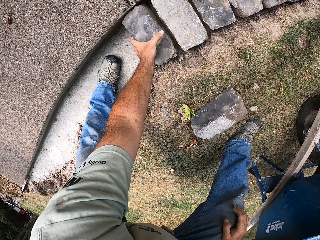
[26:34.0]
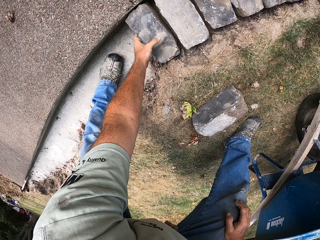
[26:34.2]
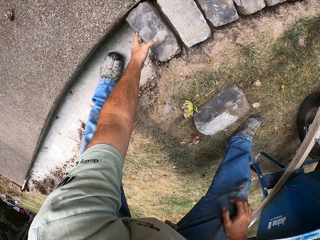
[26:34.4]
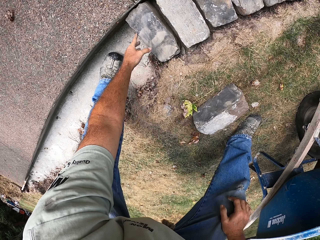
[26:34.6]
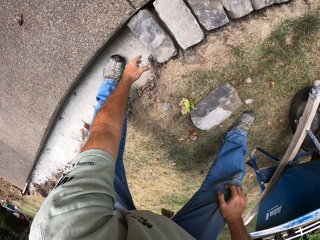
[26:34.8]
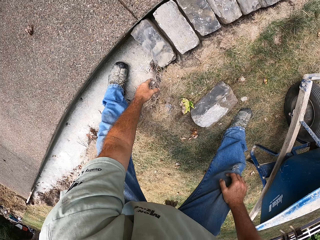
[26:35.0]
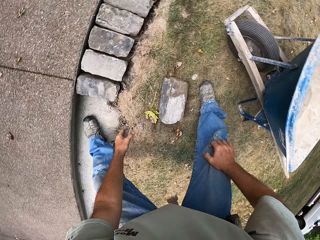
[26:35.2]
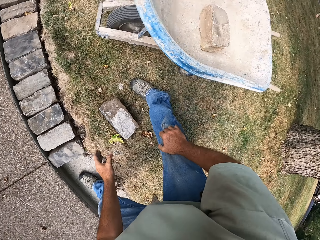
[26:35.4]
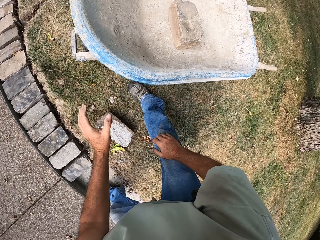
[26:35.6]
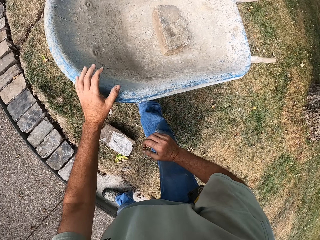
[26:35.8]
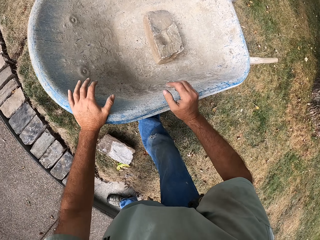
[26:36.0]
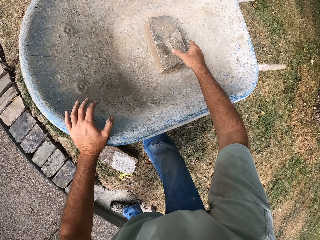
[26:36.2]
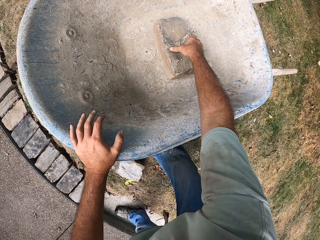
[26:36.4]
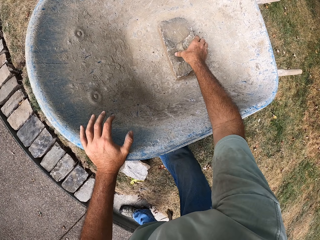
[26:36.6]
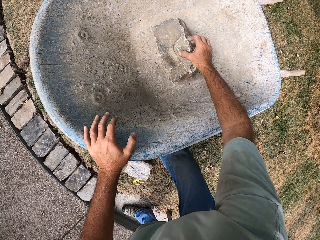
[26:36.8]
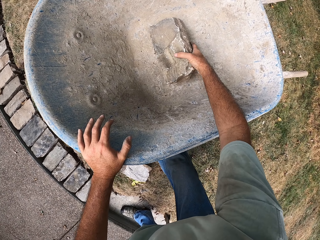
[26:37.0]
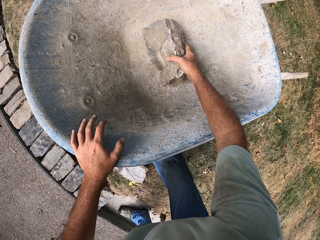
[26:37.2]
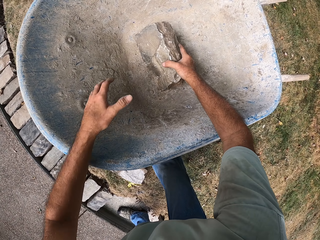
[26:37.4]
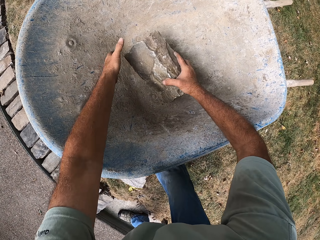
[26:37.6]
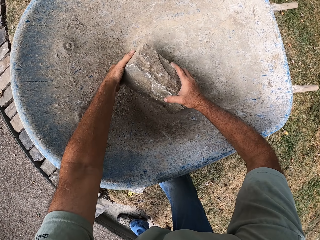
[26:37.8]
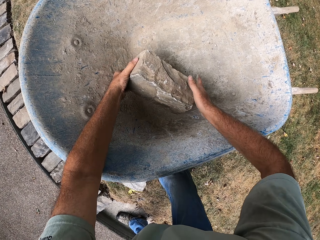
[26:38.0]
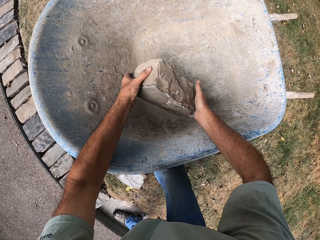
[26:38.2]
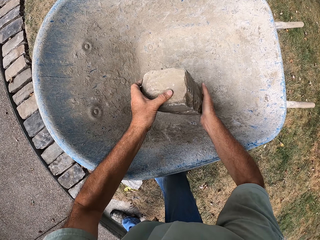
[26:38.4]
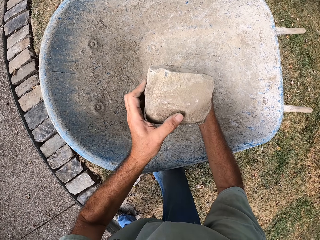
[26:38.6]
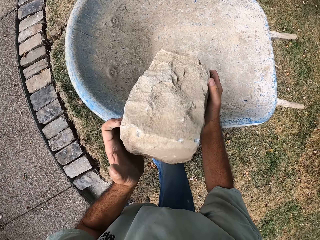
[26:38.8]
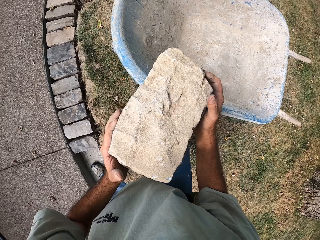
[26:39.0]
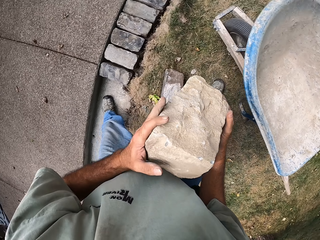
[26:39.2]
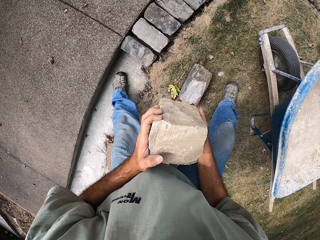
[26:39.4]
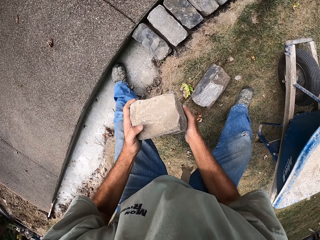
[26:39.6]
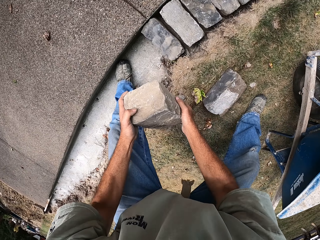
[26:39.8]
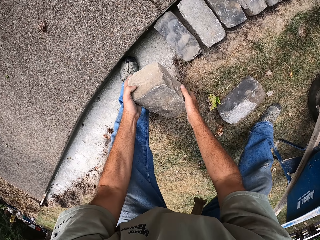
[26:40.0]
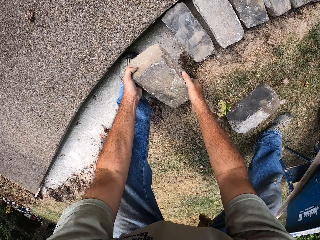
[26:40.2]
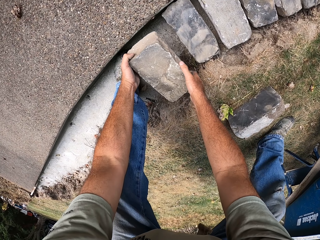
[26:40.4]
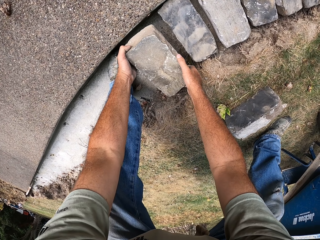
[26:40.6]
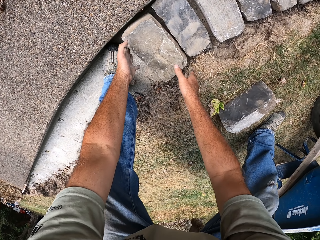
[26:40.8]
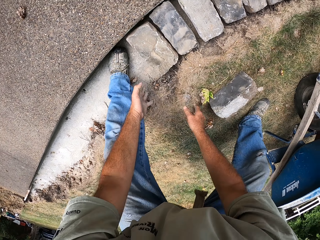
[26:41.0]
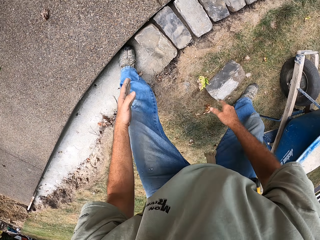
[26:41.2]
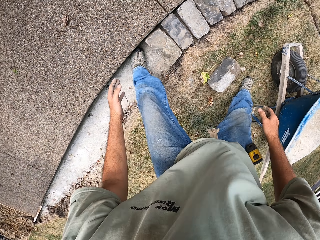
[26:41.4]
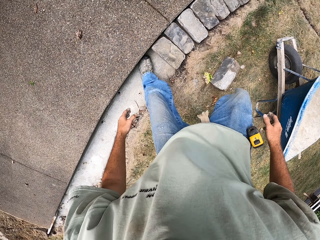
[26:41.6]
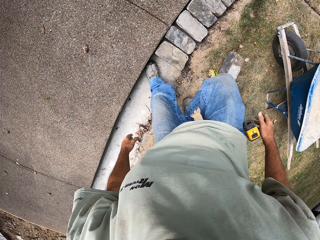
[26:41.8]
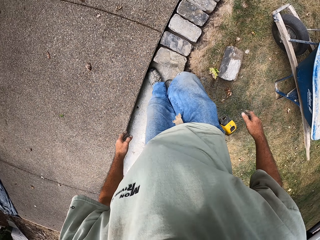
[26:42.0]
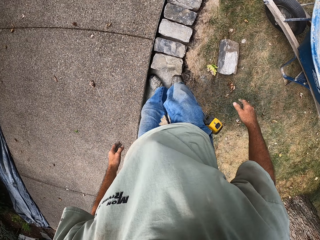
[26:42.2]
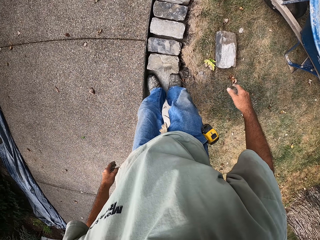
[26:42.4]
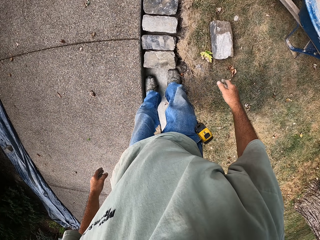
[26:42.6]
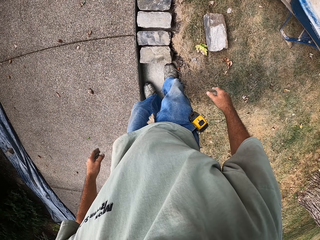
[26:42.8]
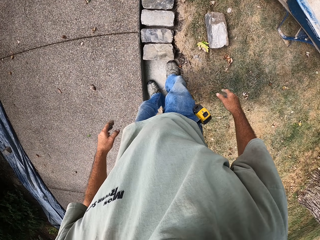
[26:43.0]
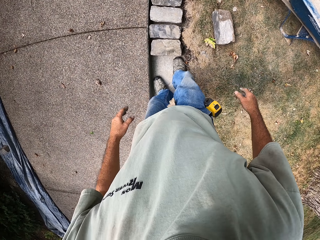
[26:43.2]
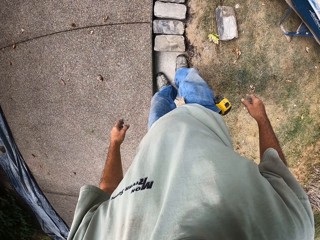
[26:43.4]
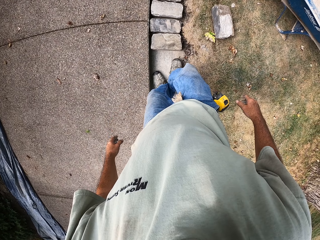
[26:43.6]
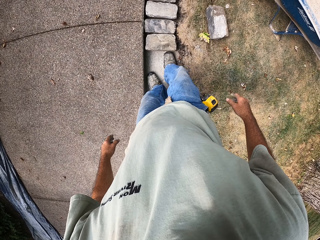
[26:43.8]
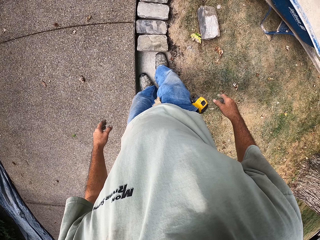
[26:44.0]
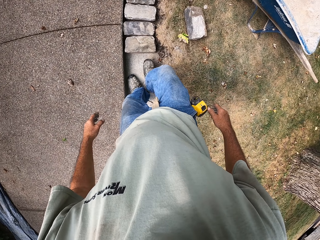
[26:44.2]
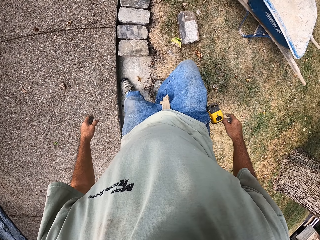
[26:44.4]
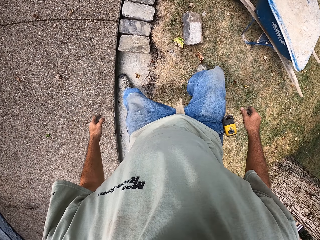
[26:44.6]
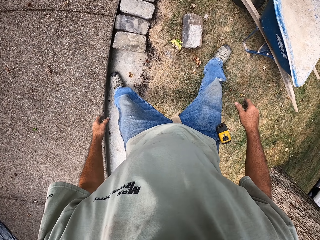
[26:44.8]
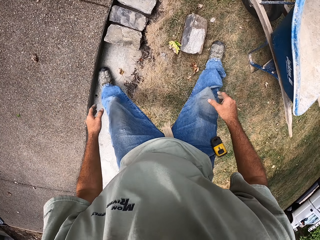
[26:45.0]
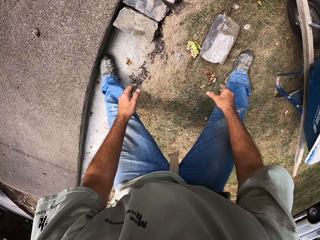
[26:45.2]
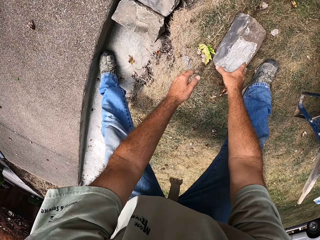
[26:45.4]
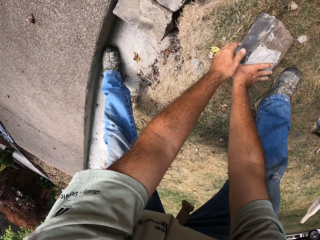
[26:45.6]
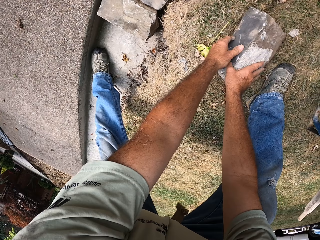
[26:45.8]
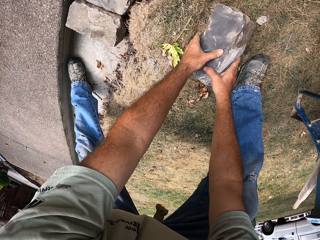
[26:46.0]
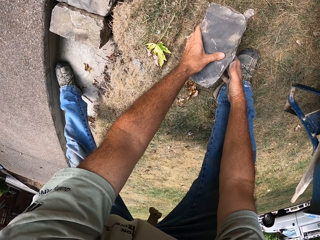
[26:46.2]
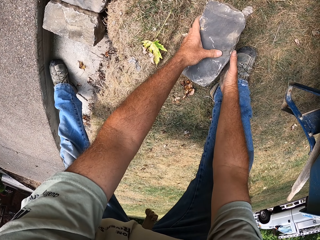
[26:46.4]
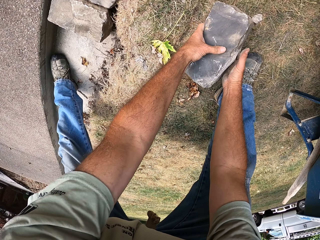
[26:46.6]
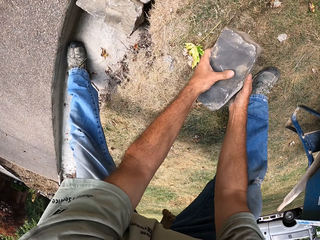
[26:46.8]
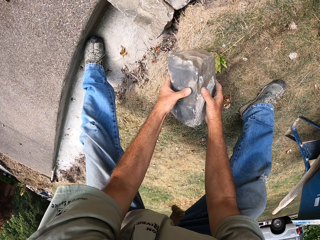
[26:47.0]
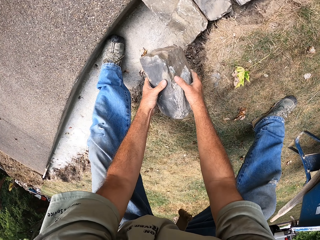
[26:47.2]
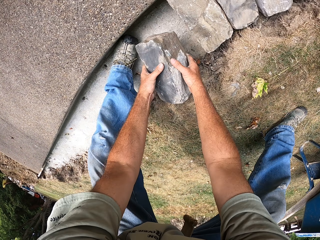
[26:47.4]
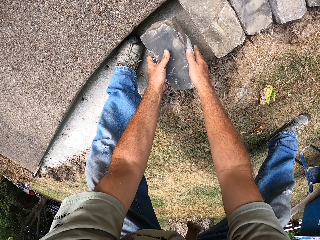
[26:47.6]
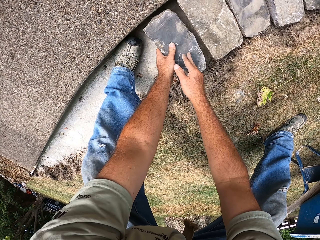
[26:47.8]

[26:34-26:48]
The camera wearer puts the stone on the ground. They pick a stone or brick from the wheelbarrow. They put the brick on the basement foundation. They walk around the construction site. They pick the brick.

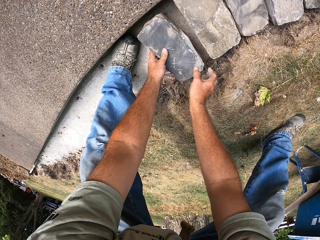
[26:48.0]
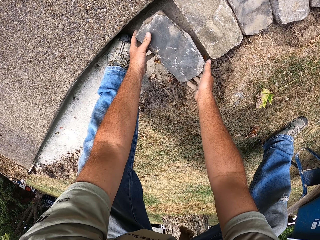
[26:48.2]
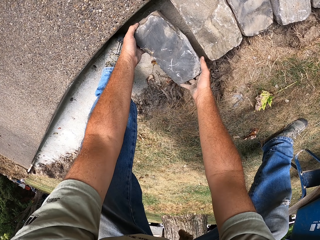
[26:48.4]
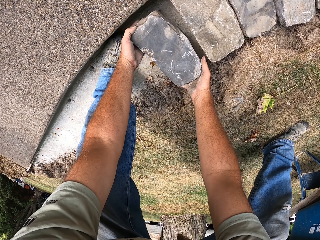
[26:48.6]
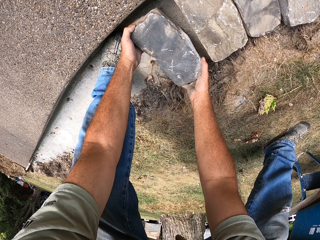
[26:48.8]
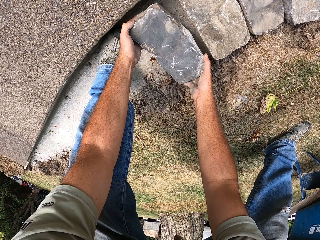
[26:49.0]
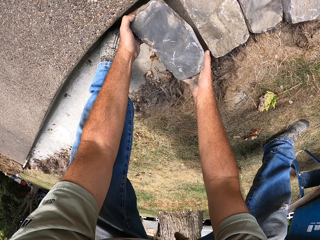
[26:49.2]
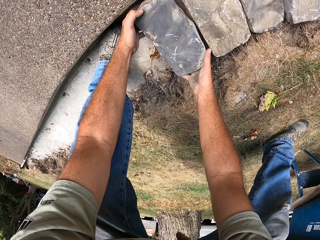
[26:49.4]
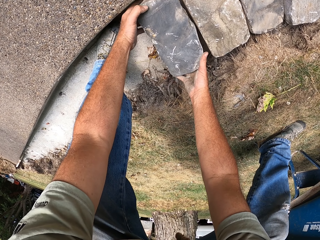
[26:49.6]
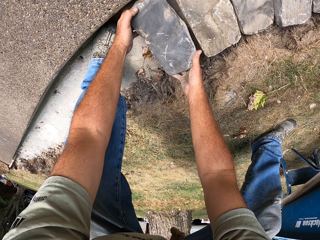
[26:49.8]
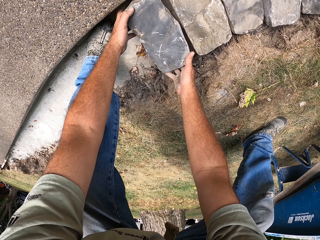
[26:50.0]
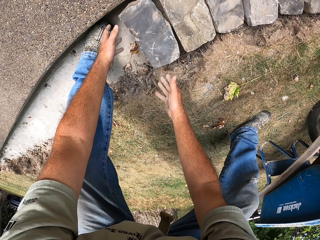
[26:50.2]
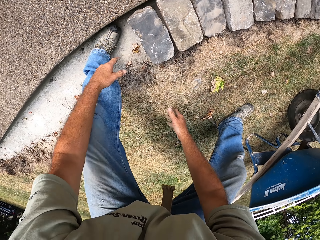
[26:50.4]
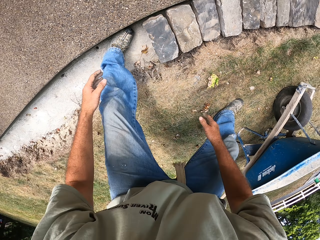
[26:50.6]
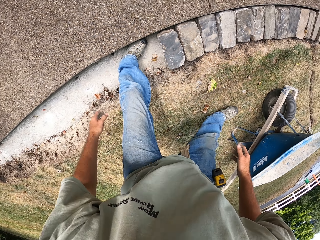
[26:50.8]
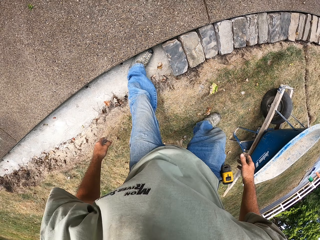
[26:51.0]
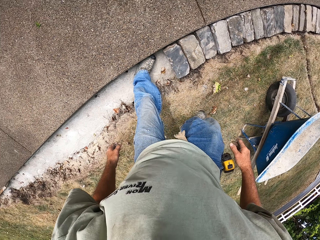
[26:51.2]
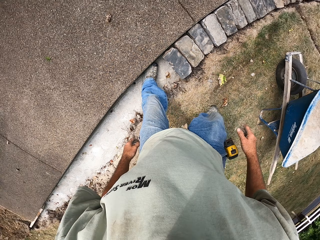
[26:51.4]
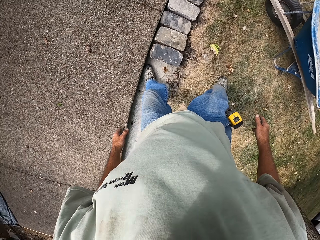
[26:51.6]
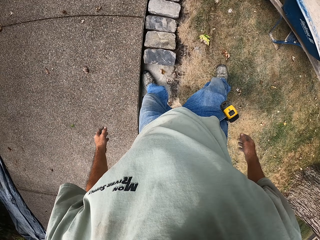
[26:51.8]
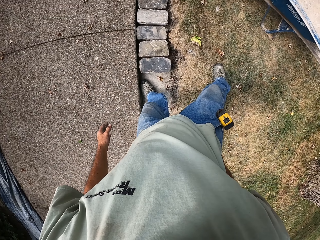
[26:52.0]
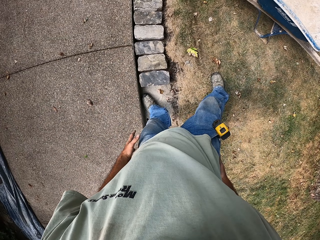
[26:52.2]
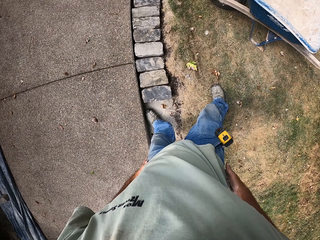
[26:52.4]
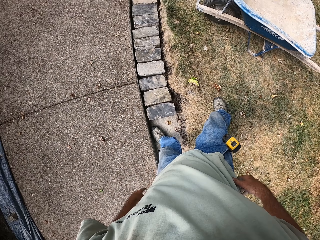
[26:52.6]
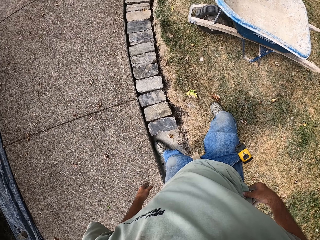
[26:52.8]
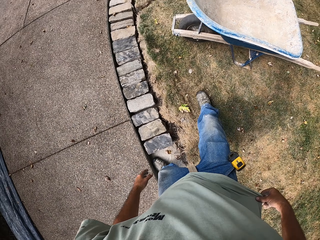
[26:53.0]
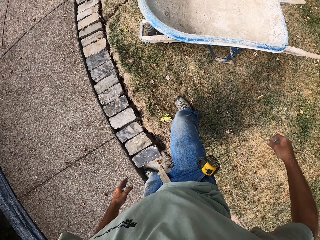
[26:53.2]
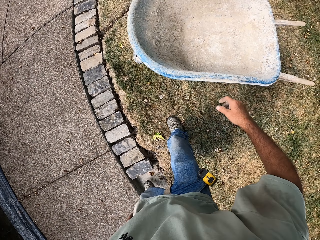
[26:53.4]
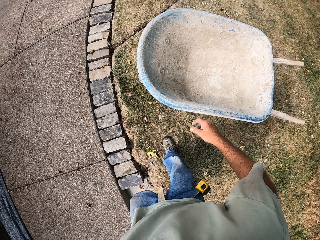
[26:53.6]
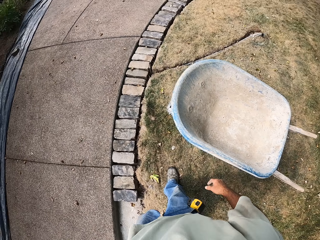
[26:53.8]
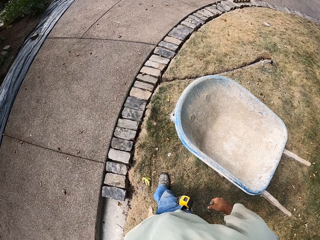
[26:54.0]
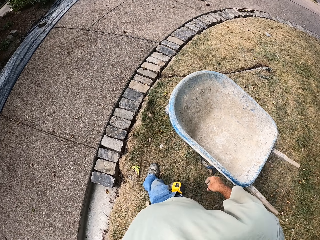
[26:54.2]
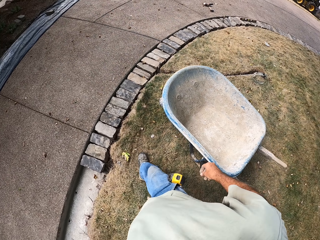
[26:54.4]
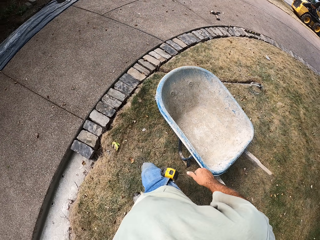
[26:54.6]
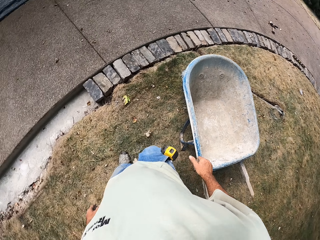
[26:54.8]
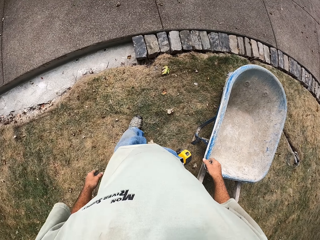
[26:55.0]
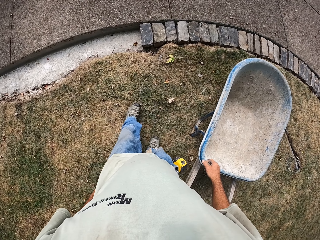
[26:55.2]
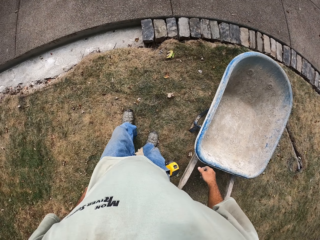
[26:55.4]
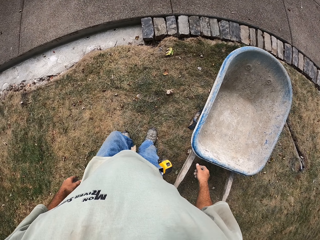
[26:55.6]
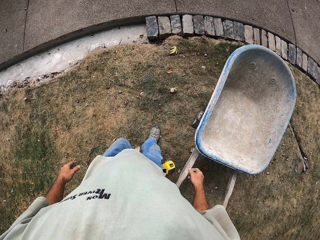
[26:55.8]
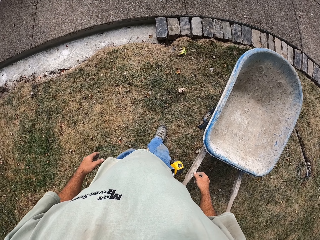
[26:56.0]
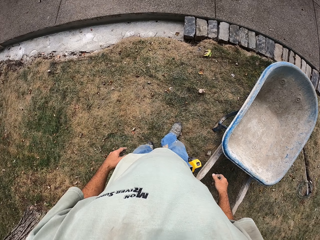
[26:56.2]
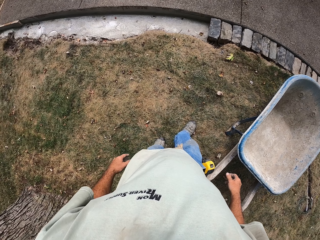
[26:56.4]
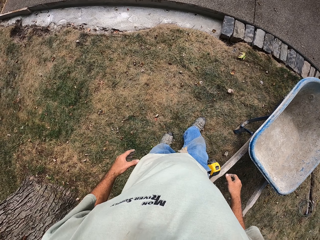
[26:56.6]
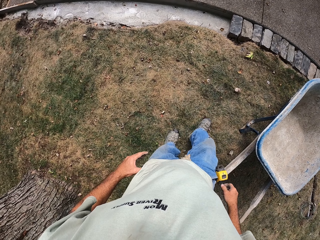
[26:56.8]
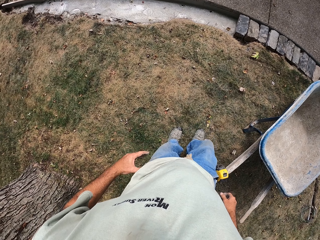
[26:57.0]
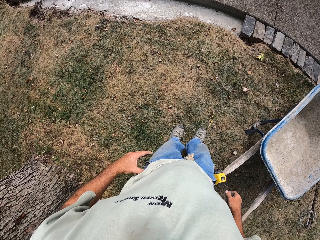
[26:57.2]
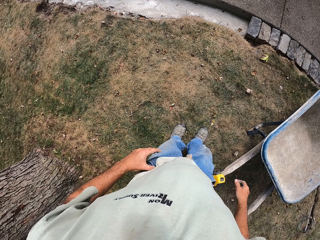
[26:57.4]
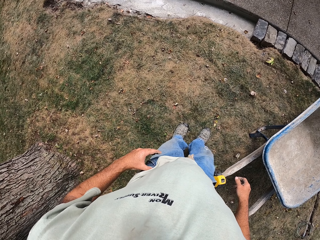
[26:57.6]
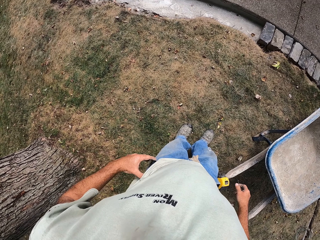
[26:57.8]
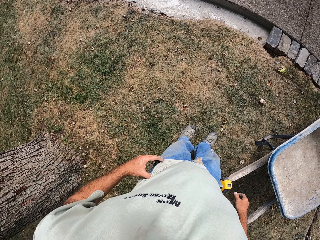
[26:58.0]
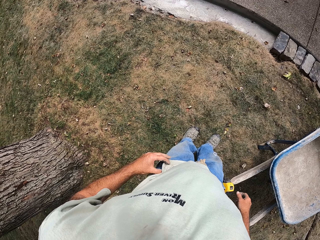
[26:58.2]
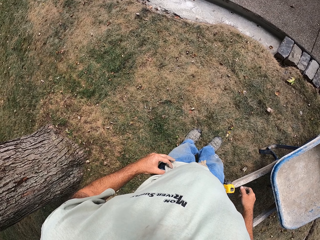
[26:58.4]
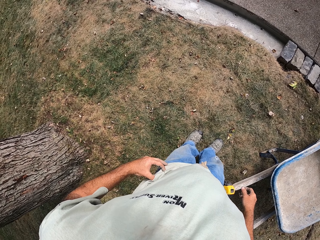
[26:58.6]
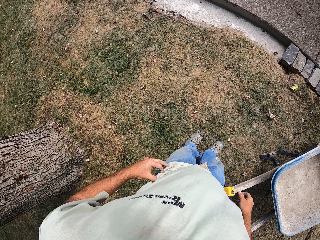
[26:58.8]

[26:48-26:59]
The camera wearer puts the brick on the basement foundation. They walk around the construction site.
